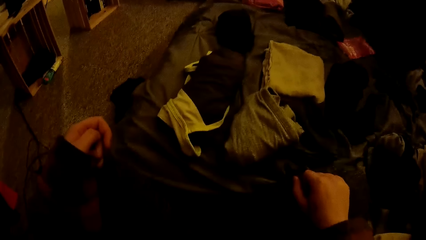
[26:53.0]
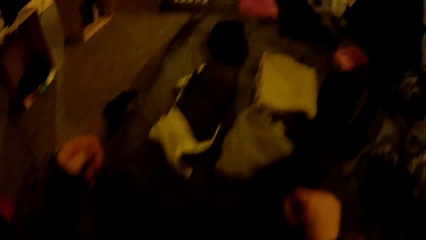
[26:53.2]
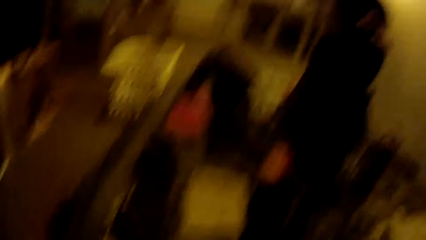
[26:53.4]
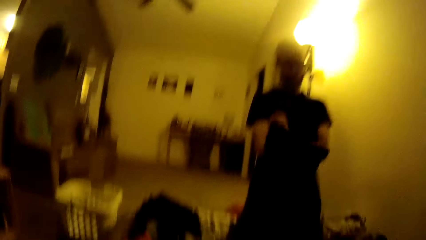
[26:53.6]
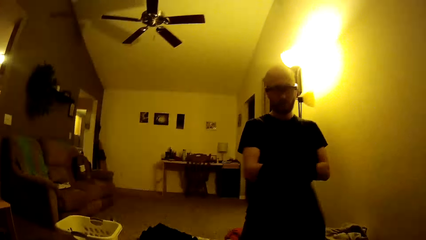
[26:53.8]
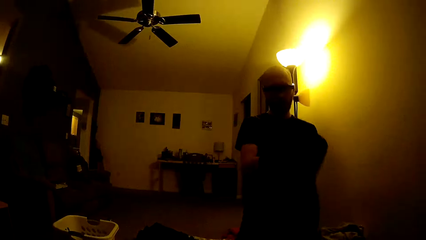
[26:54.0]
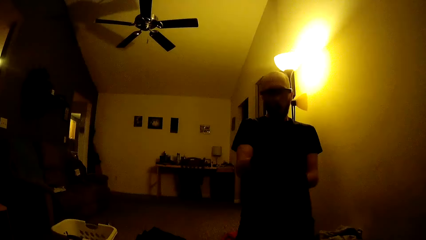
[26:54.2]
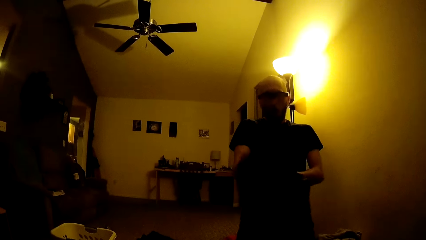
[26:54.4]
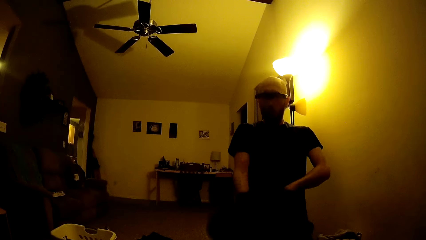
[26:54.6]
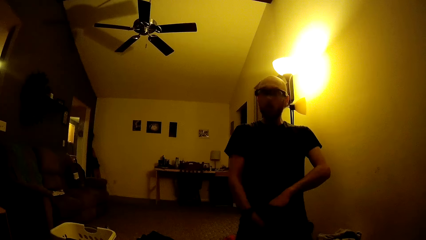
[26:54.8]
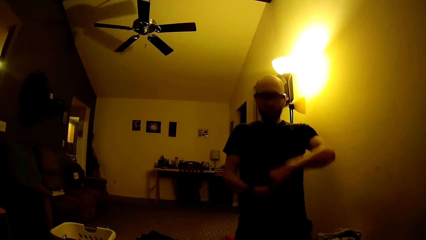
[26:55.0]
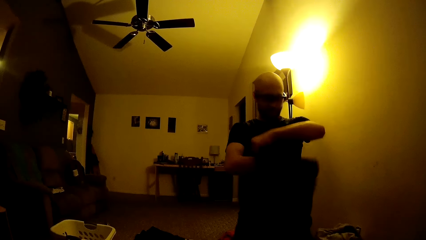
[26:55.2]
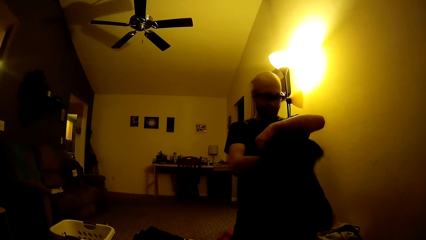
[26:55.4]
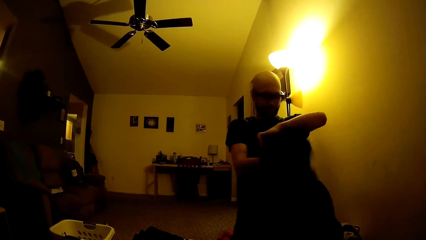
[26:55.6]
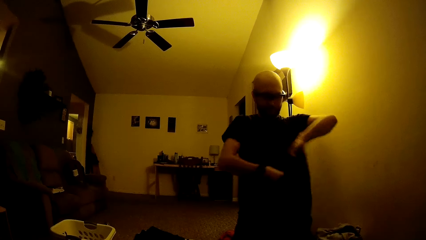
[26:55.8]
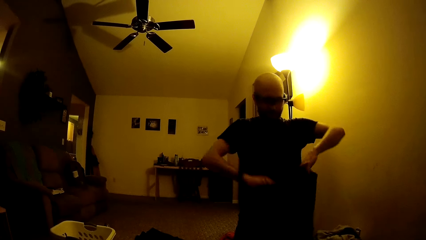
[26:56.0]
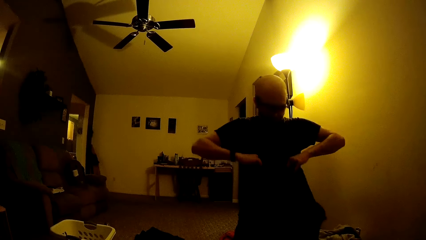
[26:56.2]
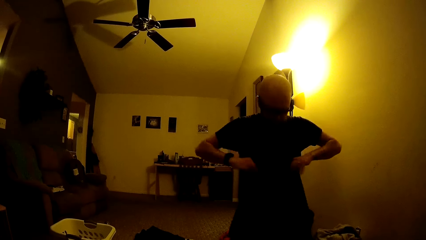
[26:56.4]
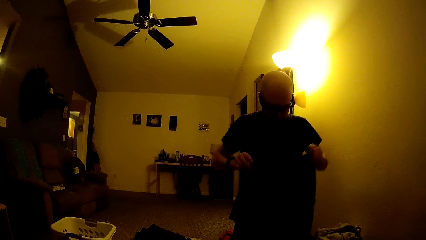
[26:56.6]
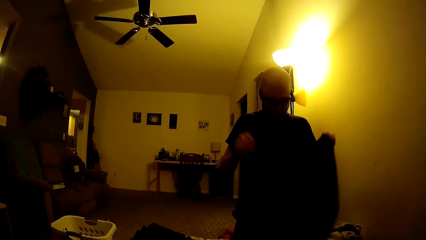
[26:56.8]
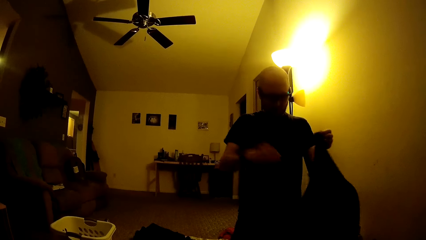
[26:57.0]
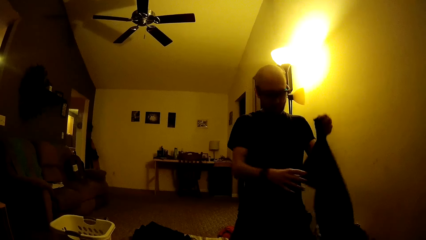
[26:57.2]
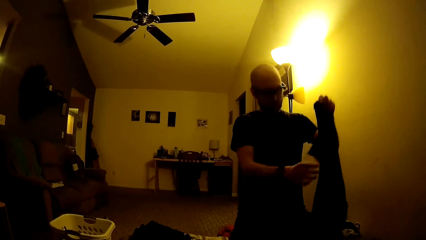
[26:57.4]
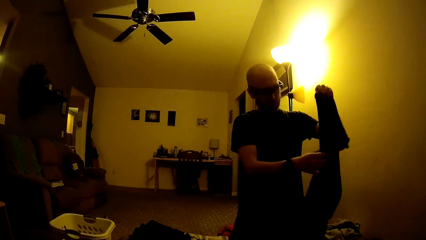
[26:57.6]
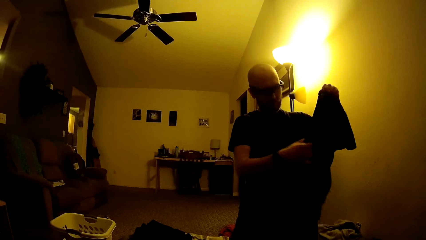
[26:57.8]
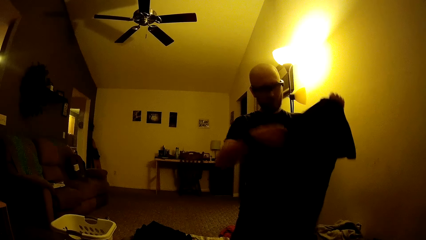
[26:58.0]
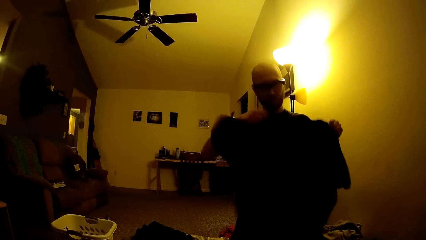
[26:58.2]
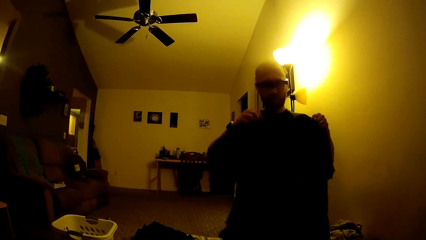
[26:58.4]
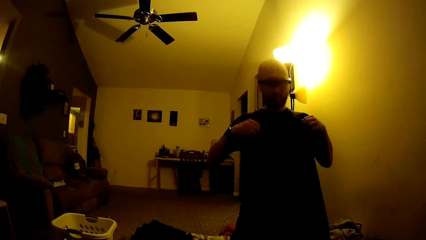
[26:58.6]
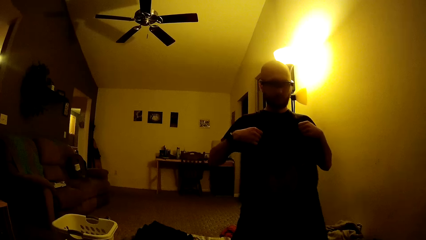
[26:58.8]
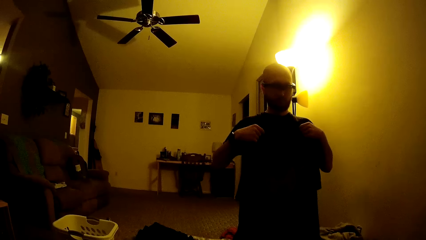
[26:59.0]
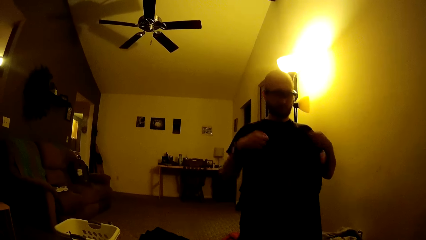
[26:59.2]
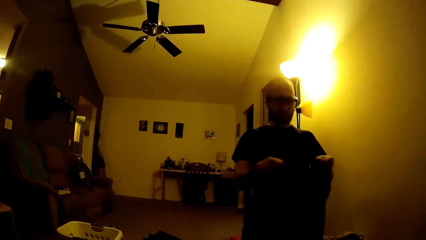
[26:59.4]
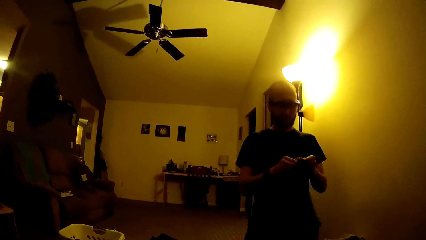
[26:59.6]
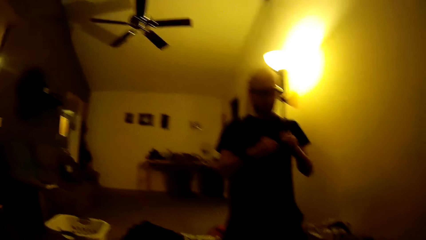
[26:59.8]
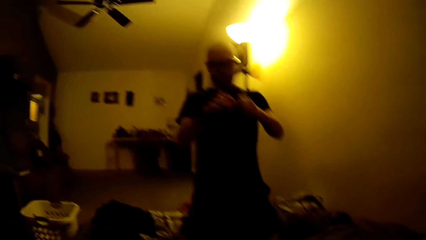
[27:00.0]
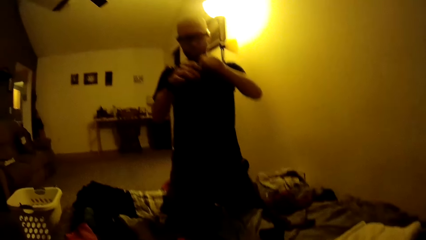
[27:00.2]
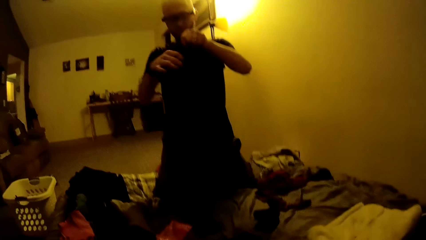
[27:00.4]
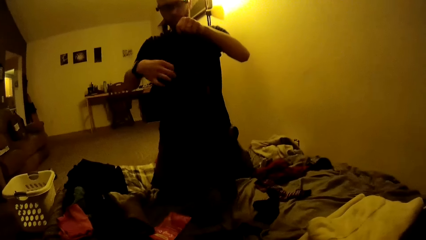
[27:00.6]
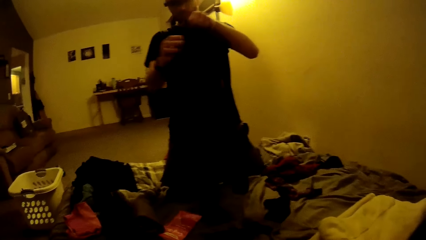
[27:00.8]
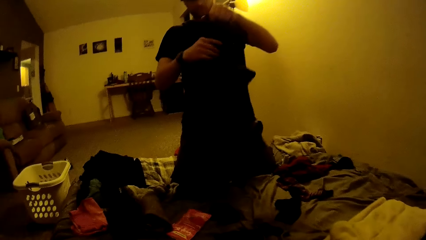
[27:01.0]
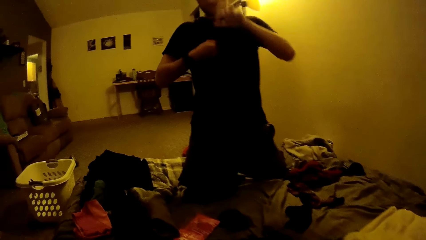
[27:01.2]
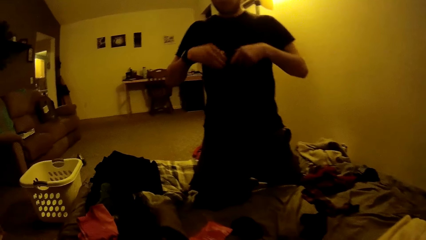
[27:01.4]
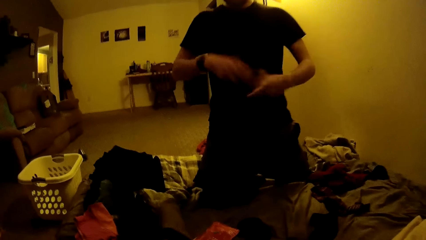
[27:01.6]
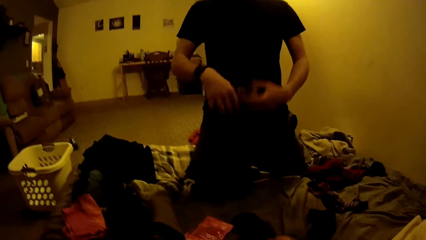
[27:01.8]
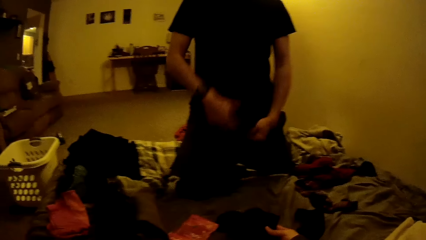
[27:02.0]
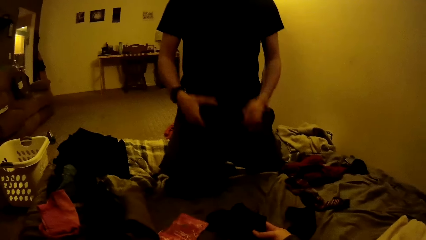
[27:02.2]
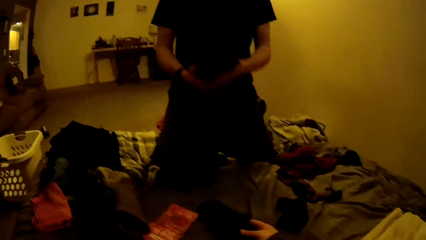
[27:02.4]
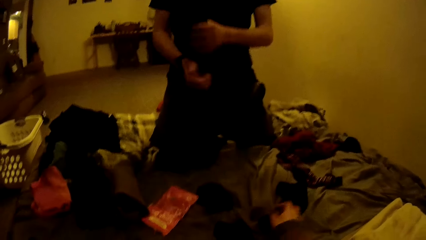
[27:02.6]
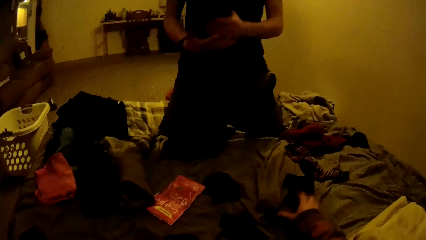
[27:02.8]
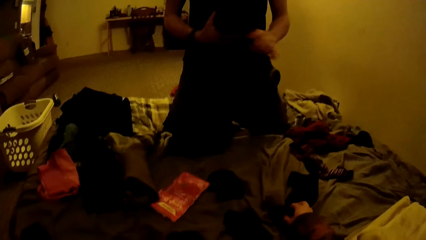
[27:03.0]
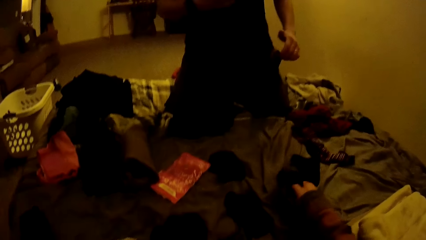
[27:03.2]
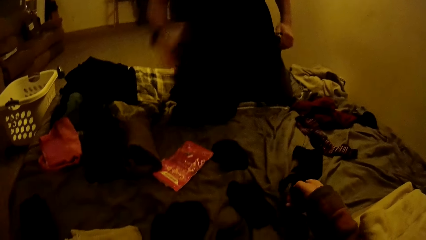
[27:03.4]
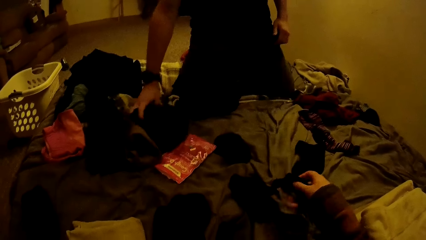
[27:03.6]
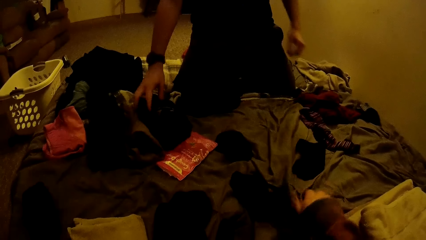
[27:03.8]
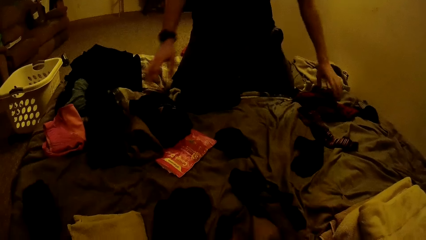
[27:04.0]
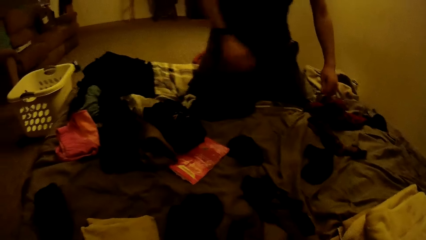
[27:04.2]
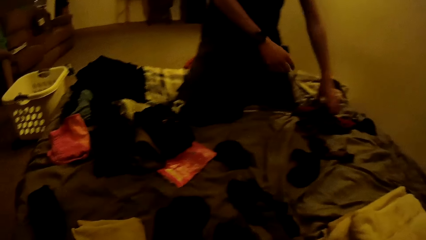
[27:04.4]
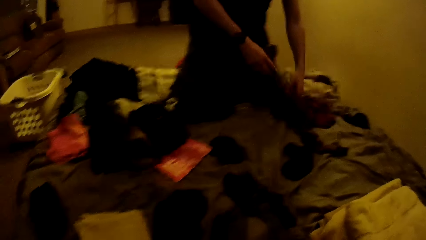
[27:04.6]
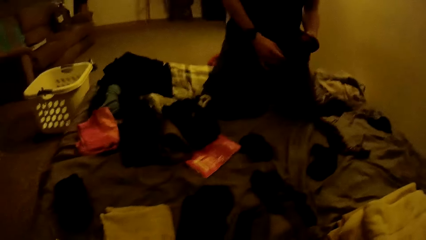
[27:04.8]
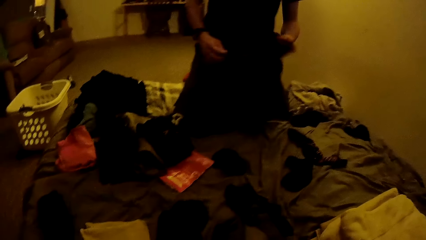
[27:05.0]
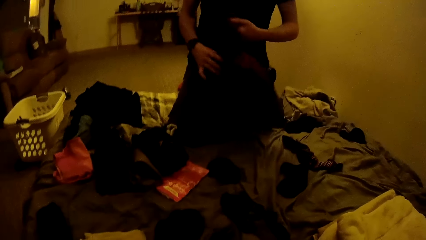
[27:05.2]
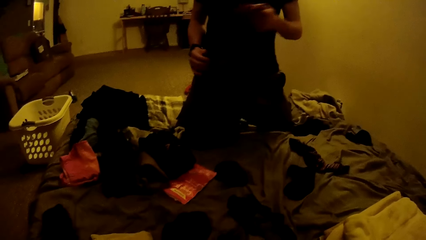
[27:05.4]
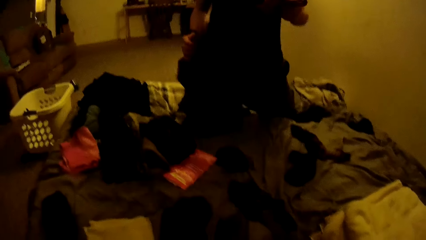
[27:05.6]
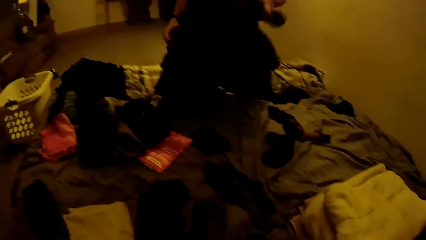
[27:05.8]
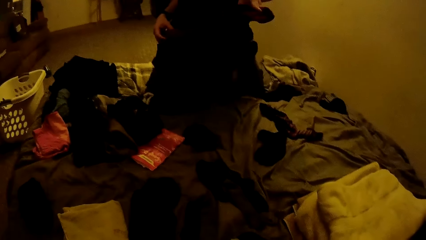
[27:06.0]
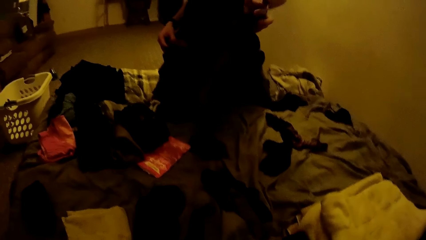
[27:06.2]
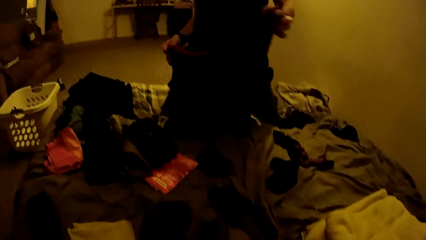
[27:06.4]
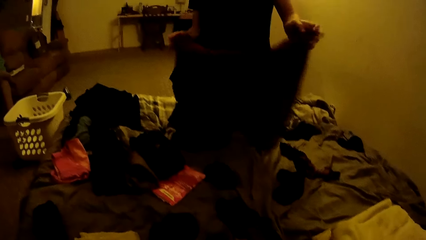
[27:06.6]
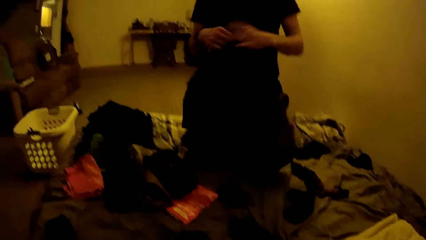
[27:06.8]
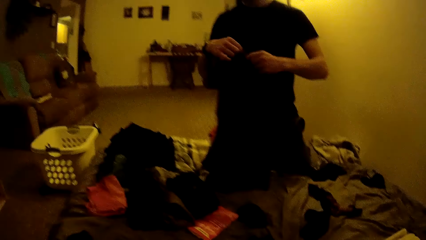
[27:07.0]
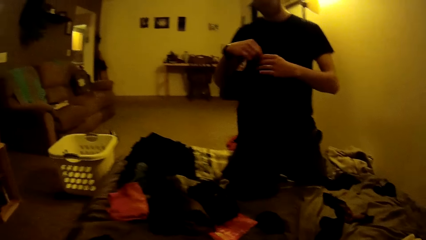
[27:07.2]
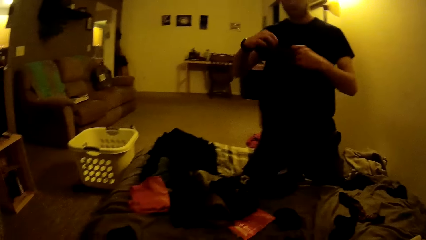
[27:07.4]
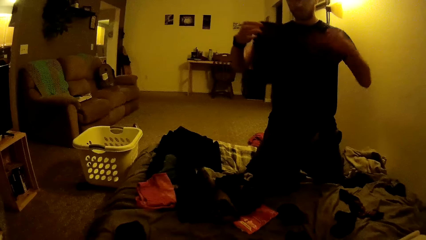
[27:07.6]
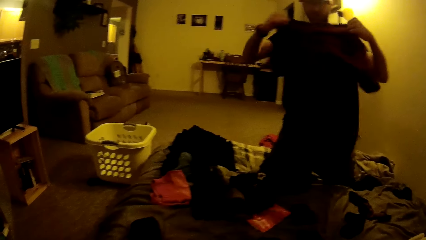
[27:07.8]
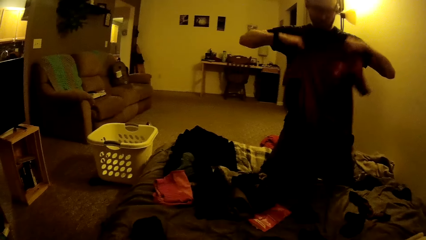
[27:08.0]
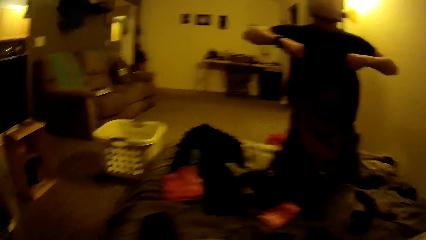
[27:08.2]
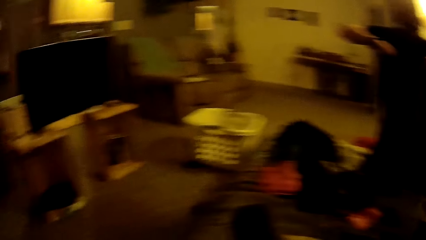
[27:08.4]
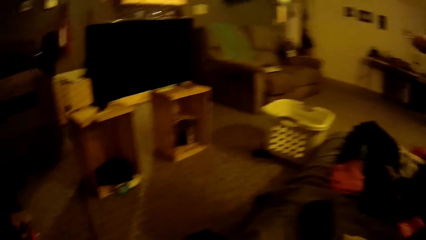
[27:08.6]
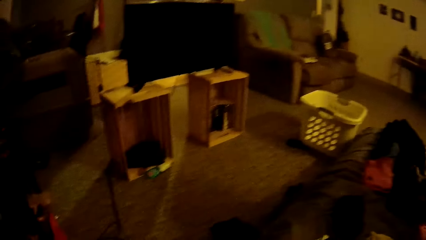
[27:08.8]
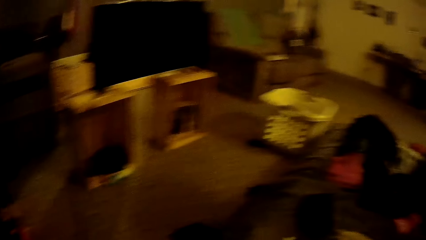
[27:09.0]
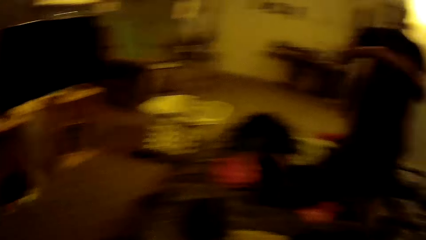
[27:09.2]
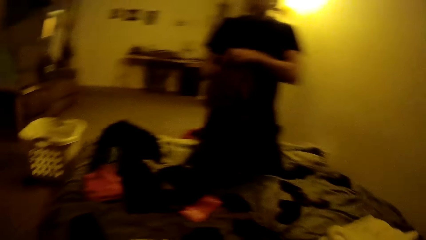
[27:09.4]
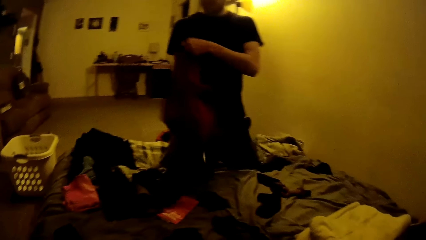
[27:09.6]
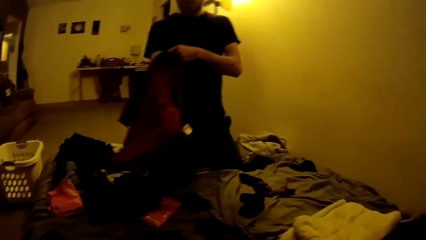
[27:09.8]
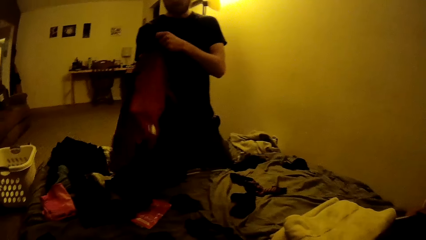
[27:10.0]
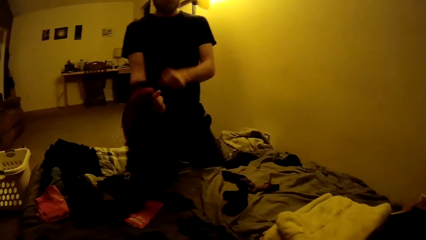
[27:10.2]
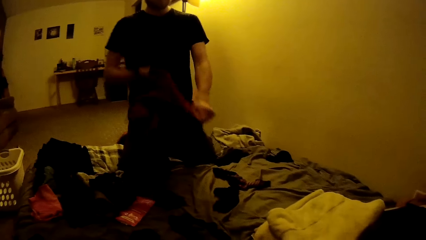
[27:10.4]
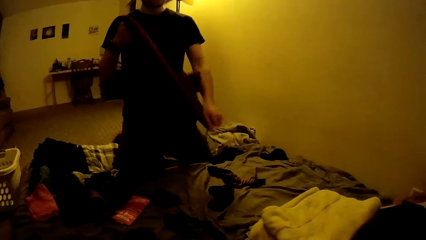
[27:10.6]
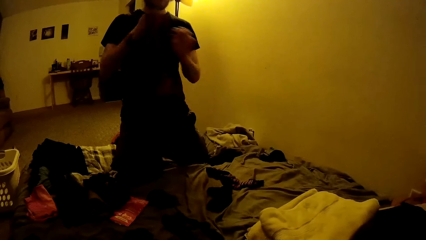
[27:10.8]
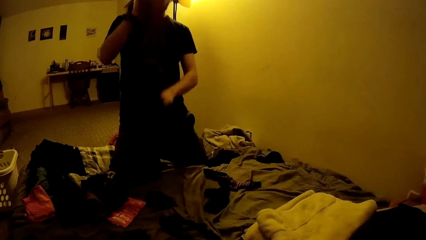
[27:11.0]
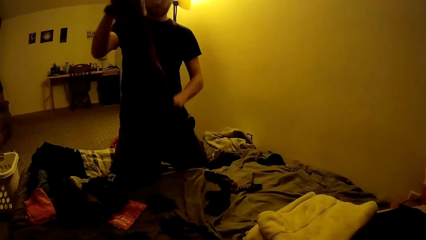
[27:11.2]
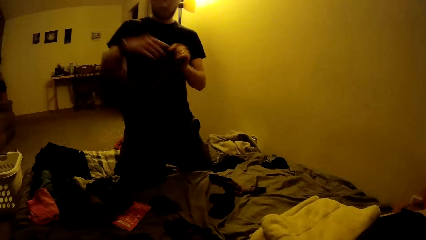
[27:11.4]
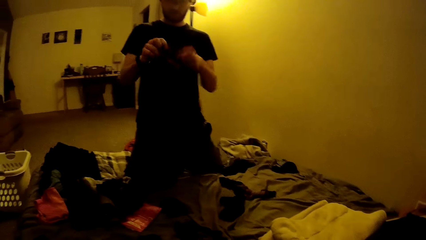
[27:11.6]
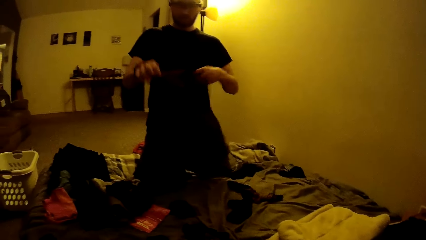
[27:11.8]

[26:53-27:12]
The man folds the shirt with both hands. The camera wearer picks socks on the bed with her right hand. She drops the socks in her right hand. She picks the socks on the bed with her right hand. The man drops the folded shirt on the bed with his right hand. The camera wearer drops the socks in her right hand. The man picks a shirt on the bed with his left hand. The man turns the shirt with his left hand.
